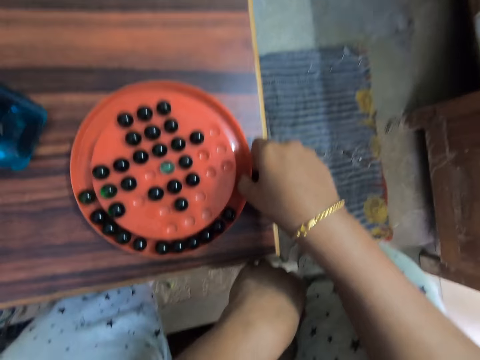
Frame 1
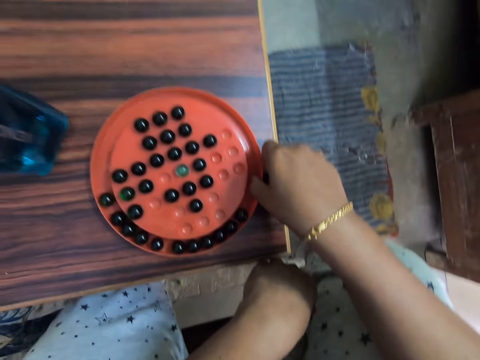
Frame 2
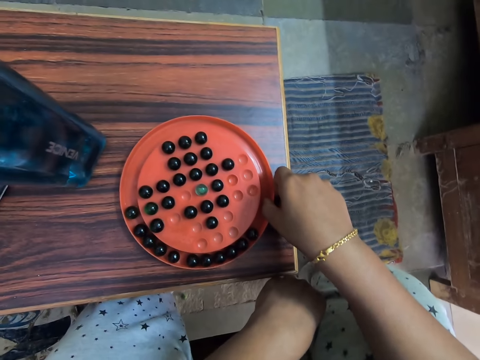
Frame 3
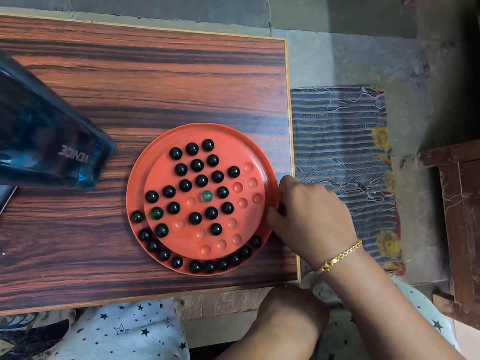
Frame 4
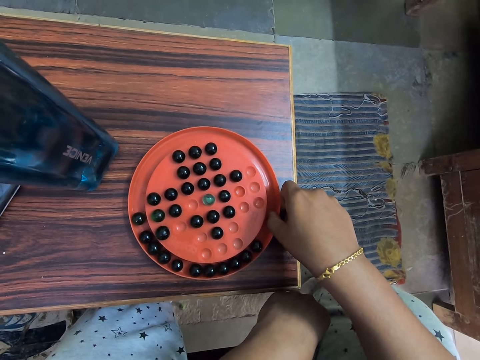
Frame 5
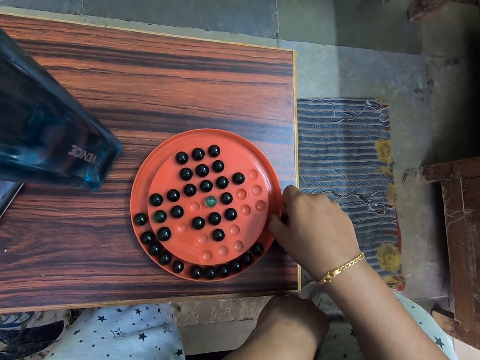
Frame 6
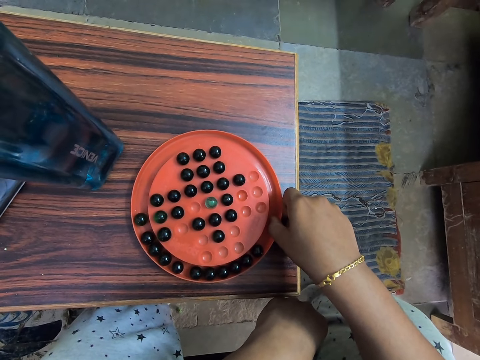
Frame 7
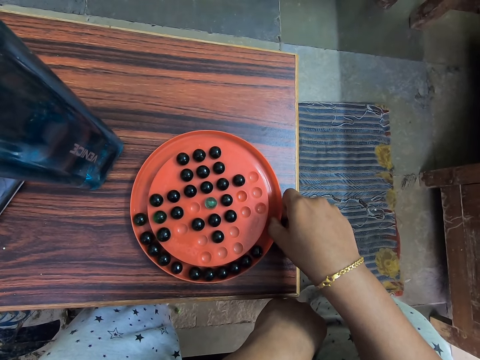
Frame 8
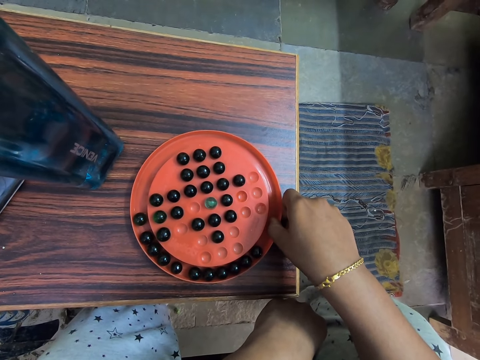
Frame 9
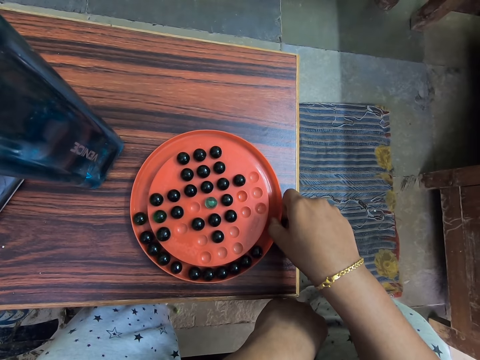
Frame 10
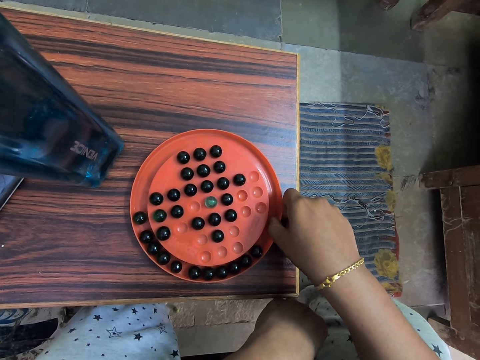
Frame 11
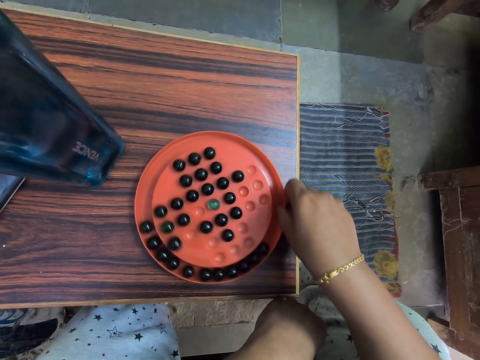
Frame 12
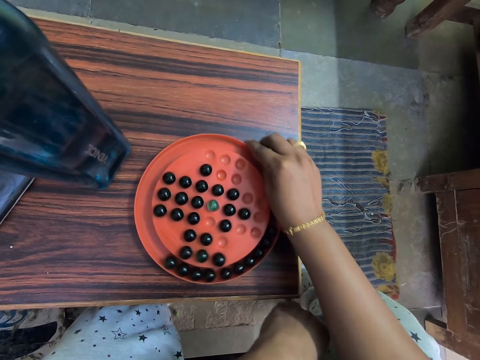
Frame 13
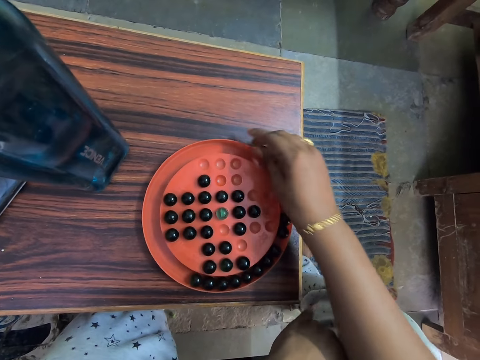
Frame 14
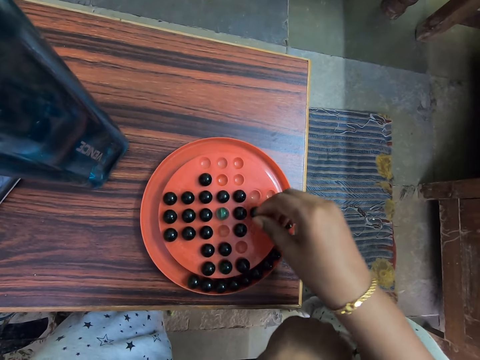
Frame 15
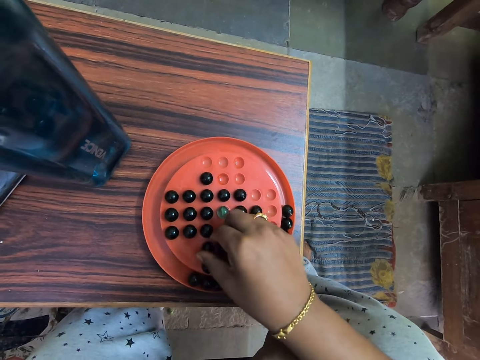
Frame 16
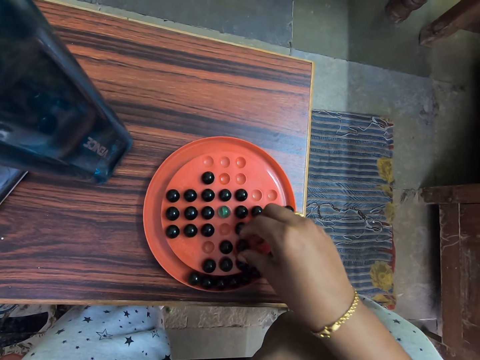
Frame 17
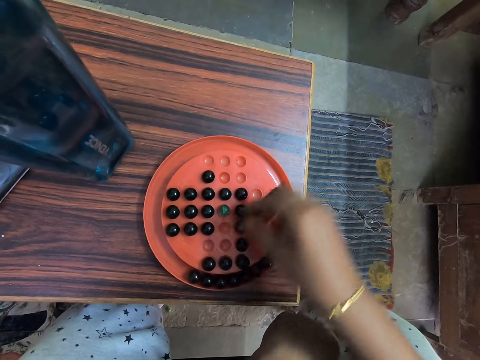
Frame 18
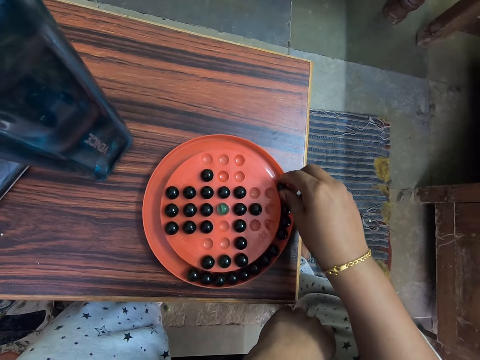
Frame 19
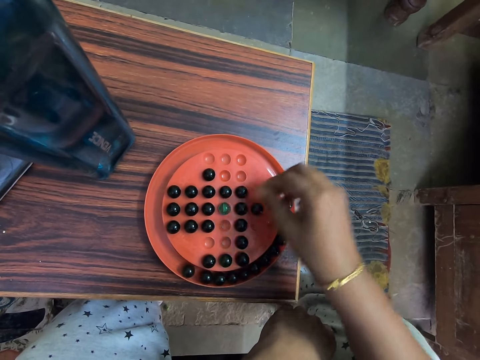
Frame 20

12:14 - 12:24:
The camera wearer drags the game board on the table. They rotate the marbles tray. They pick the marble. They play the marble solitaire game. They place the marble in the hole. They pick the marble. They place the marble in the tray.

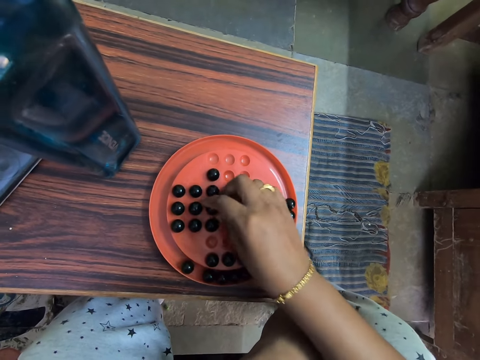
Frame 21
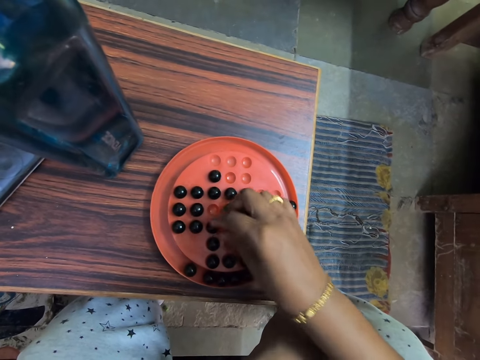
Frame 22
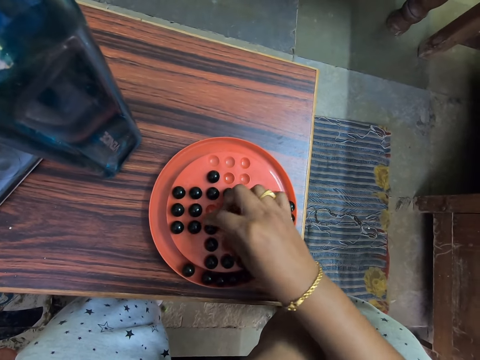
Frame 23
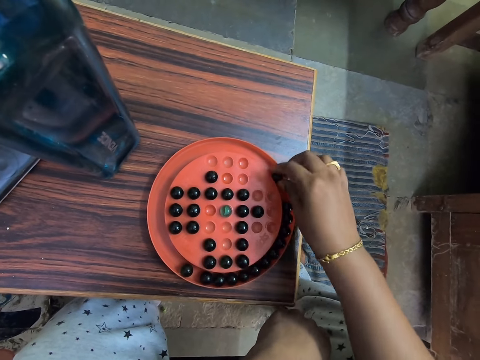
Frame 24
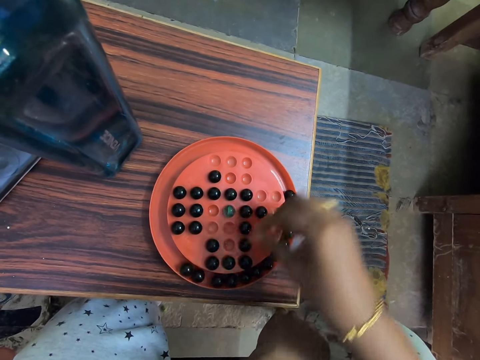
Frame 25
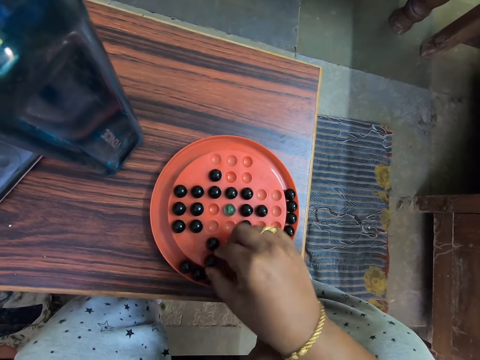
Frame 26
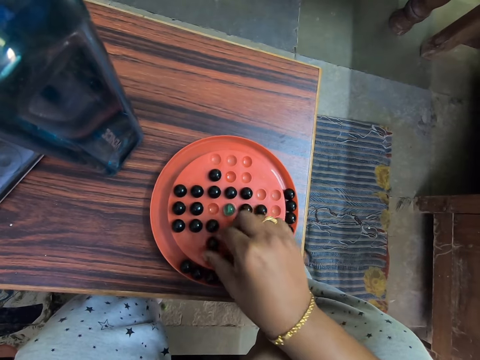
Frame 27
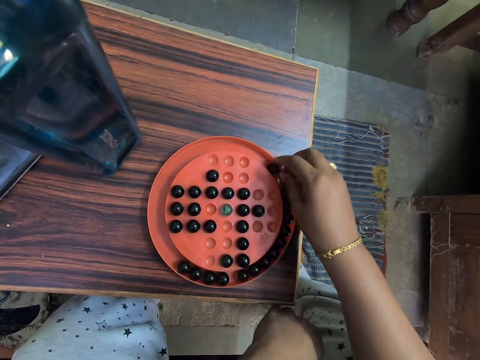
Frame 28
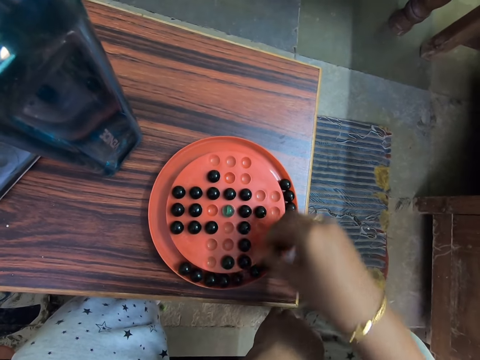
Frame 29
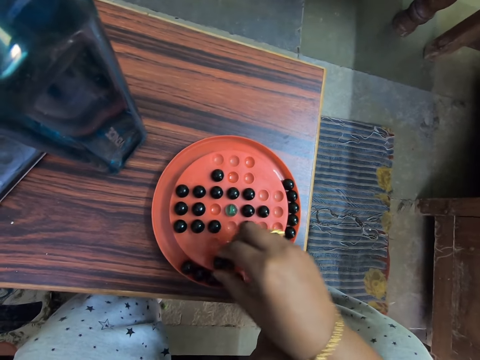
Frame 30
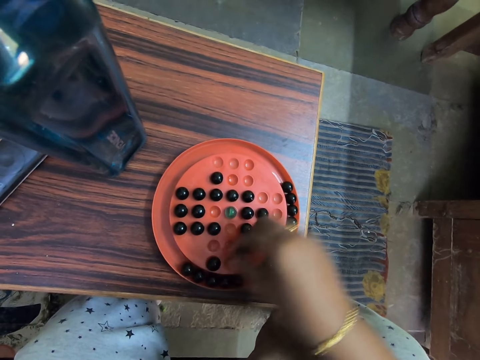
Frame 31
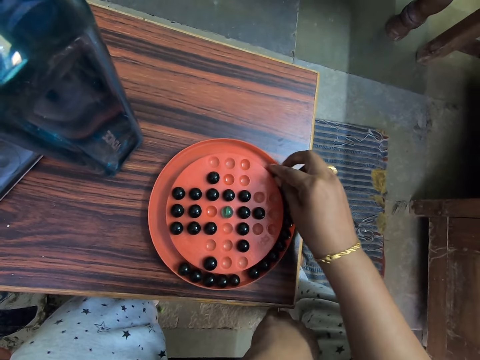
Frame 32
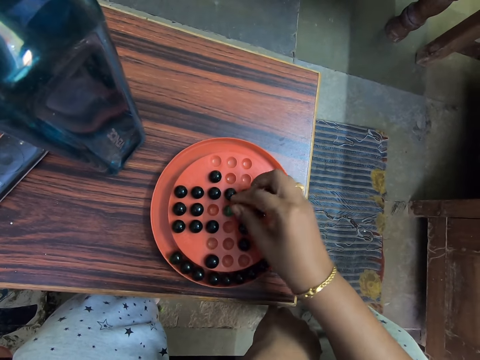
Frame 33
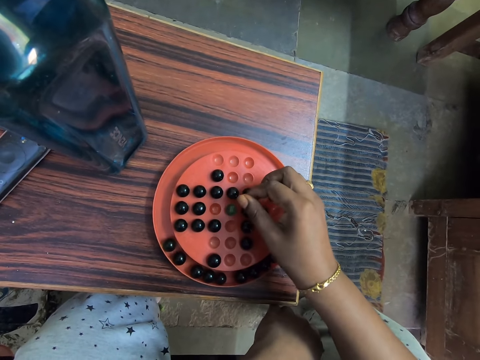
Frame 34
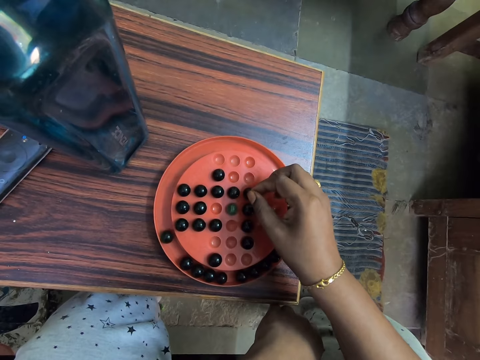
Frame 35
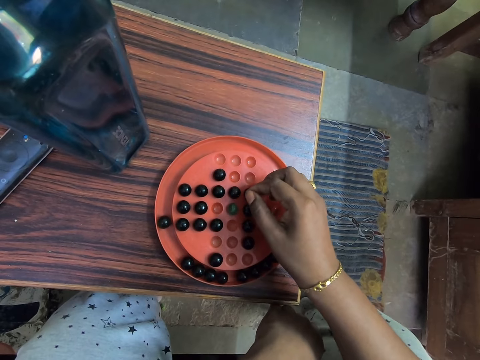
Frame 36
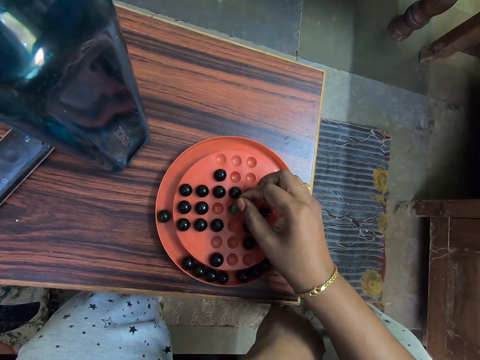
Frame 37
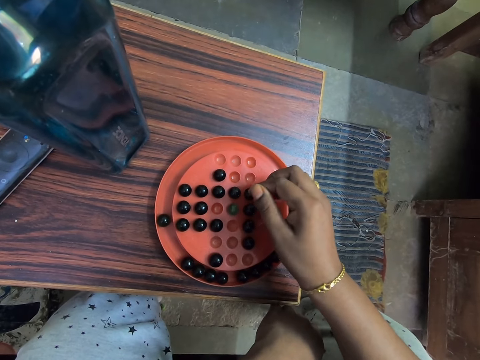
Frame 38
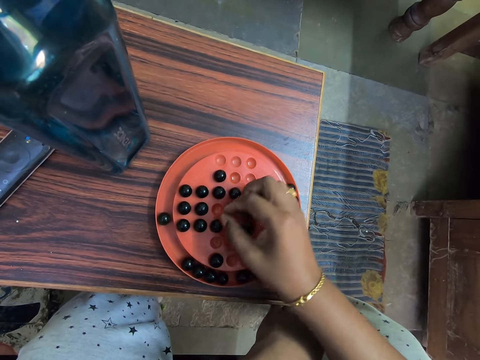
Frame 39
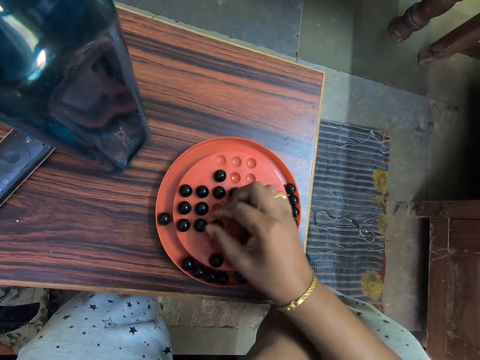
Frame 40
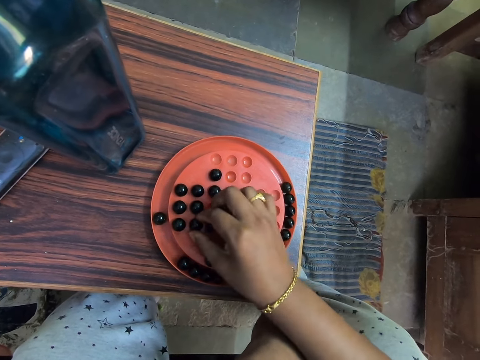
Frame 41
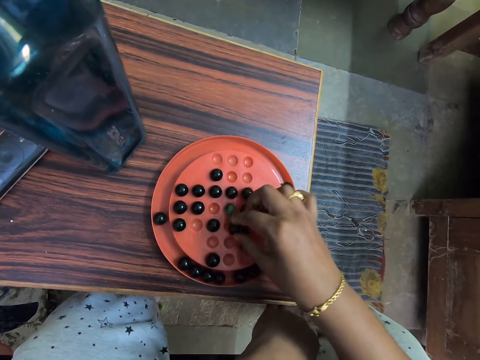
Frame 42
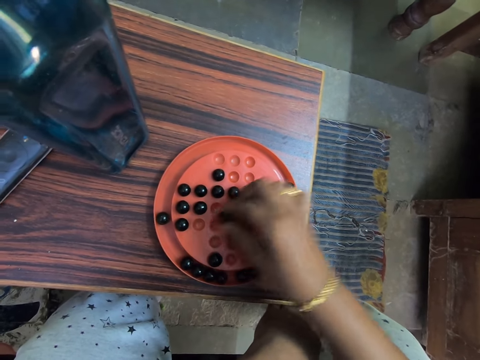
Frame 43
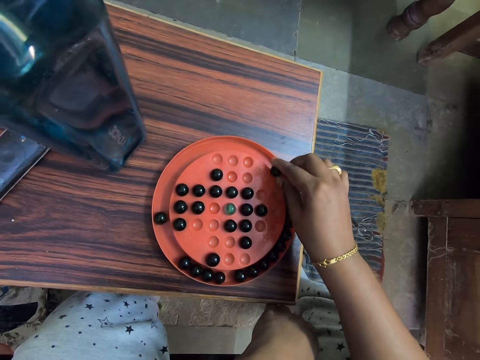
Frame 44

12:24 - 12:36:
The camera wearer picks up the marble. They place the marble in the hole. They pick up the marble. They place the marble in the tray. They pick up the marble. They place the marble in the hole. They pick up the marble. They place the marble in the tray. They pick up the marble. They place the marble in the hole. They pick up the marble. They place the marble in the tray. They rub the fingers. They pick up the marble. They place the marble in the hole. They pick up the marble. They place the marble in the tray.

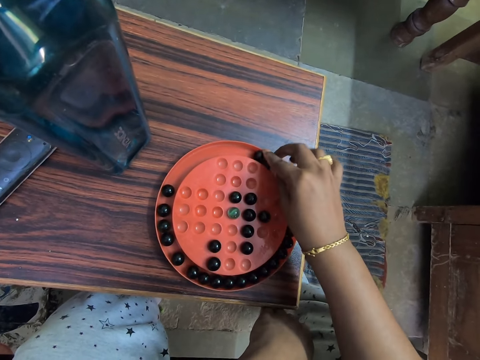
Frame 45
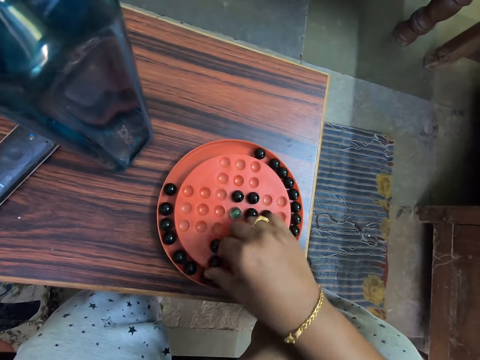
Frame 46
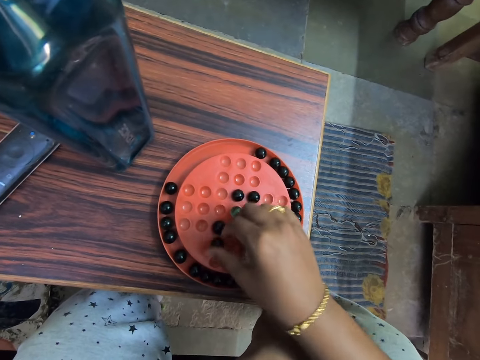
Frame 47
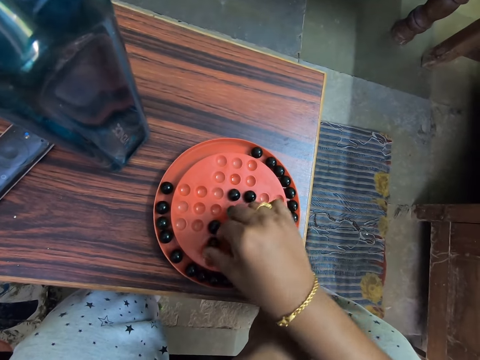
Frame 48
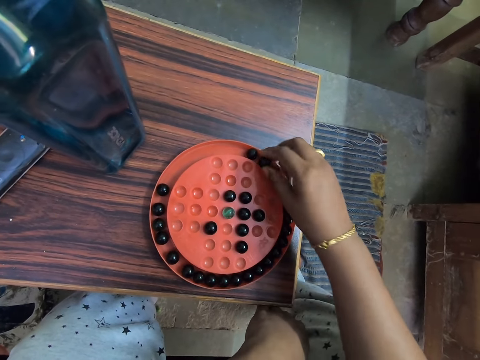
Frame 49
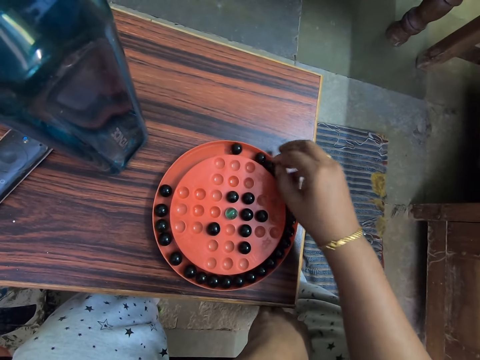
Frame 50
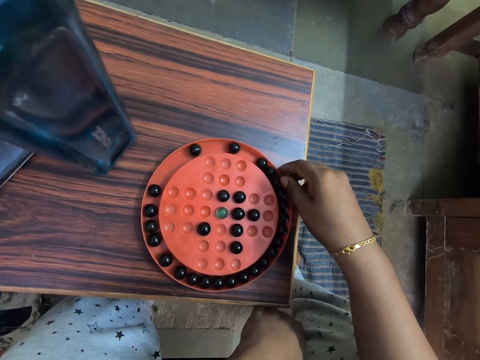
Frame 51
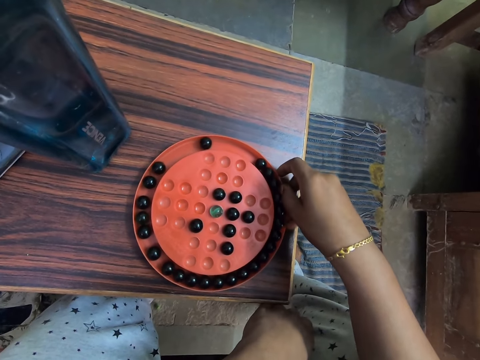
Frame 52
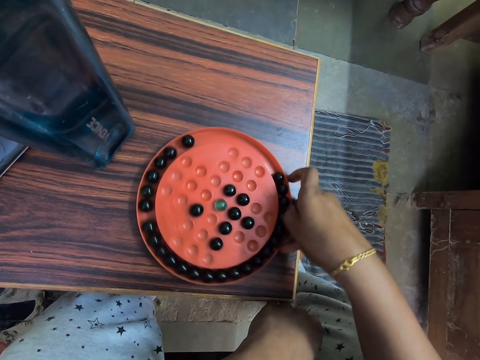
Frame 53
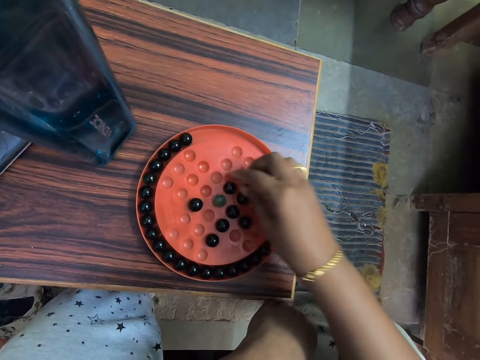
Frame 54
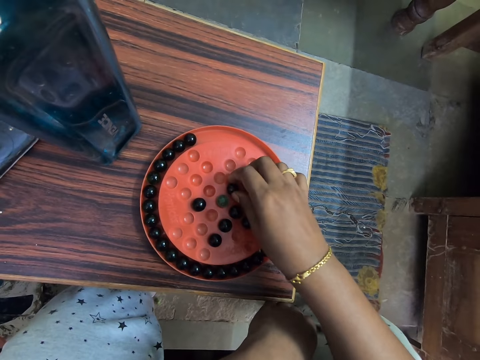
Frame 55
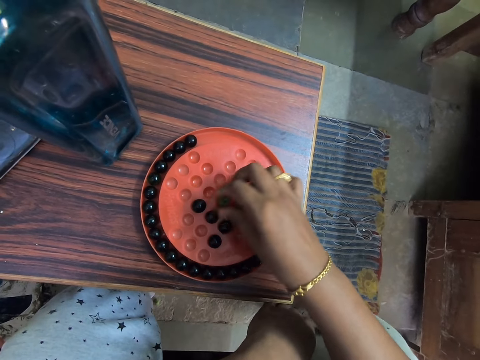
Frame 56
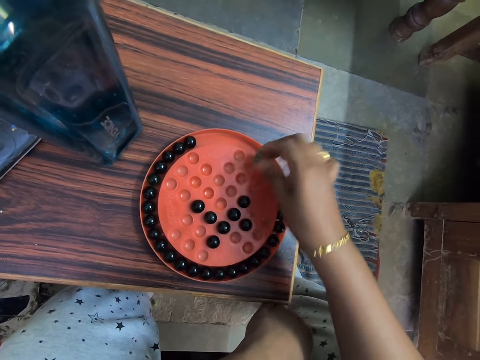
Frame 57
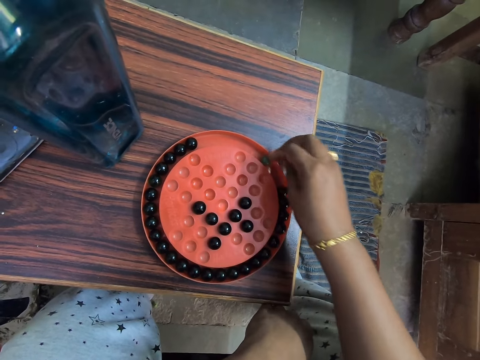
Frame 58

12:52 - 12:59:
The camera wearer picks up the marble. They place the marble in the hole. They pick up the marble. They place the marble in the tray. They rotate the marbles tray. They drag the game board on the table. They pick up the marble. They place the marble in the hole. They play the marble solitaire game. They pick up the marble. They place the marble in the tray.
